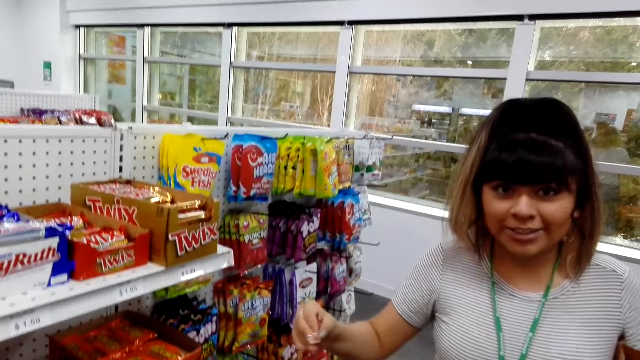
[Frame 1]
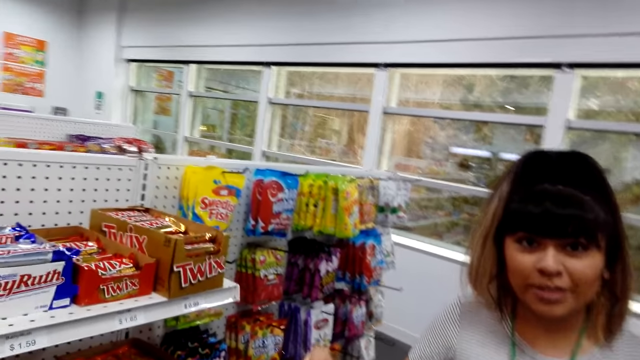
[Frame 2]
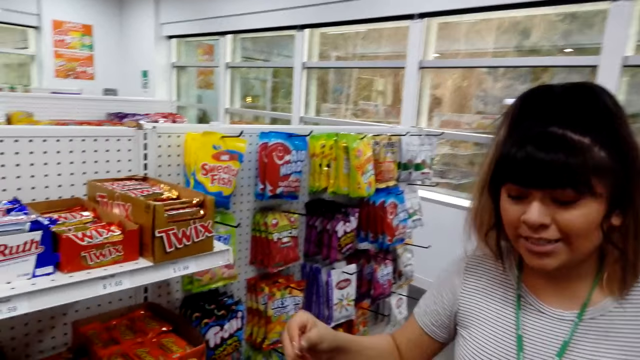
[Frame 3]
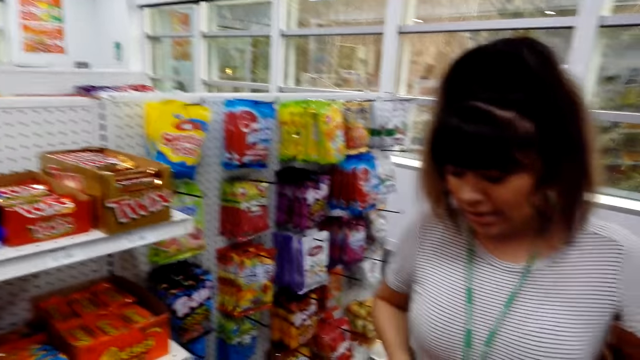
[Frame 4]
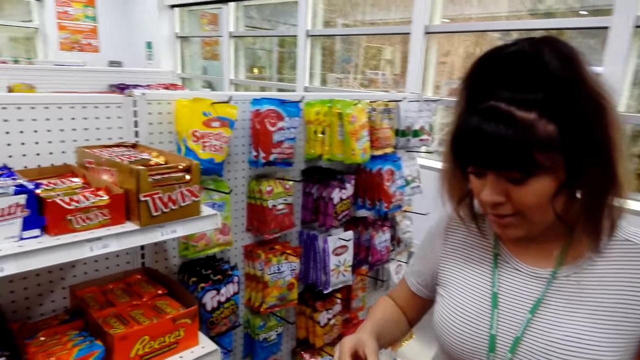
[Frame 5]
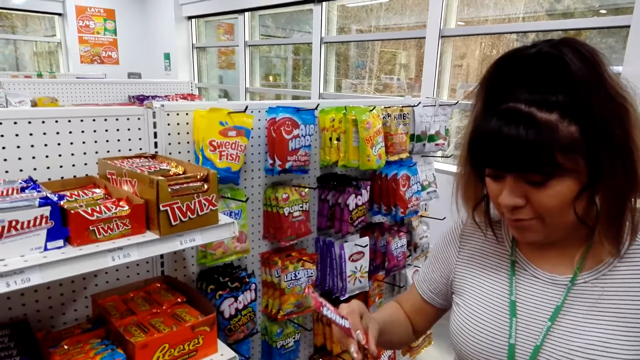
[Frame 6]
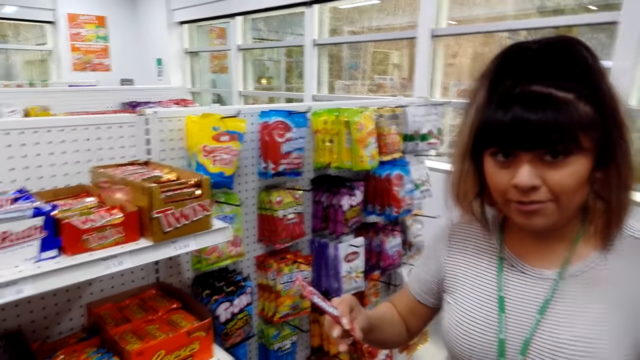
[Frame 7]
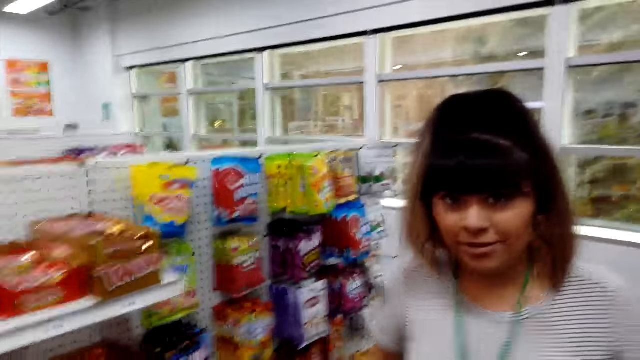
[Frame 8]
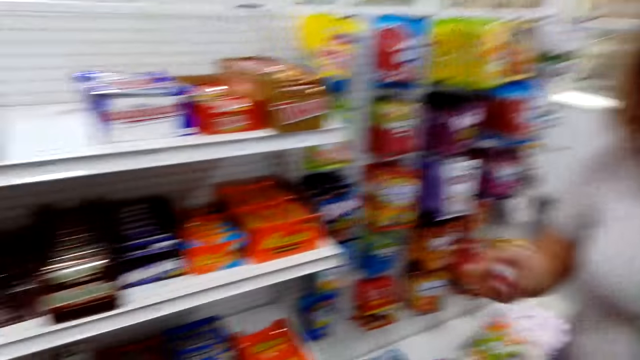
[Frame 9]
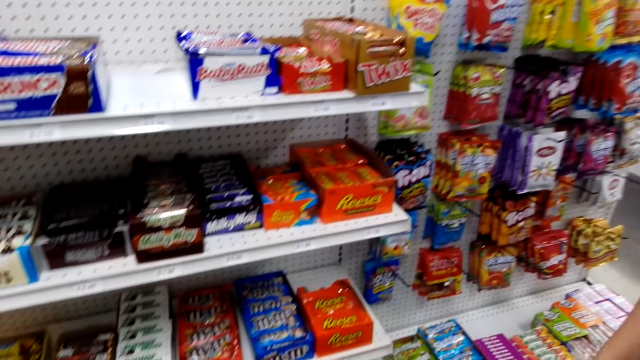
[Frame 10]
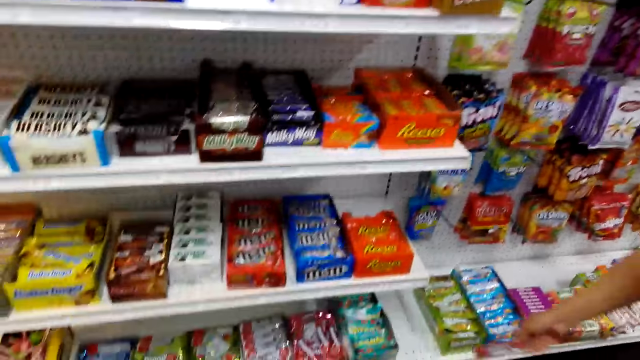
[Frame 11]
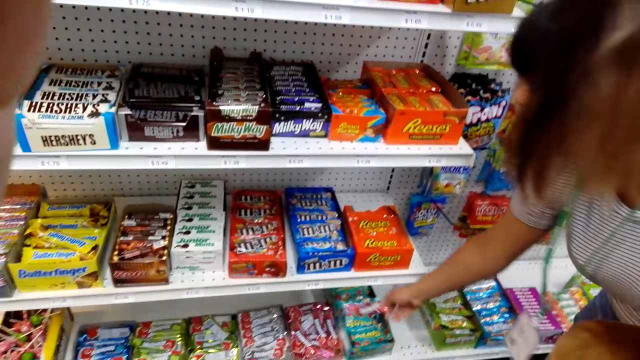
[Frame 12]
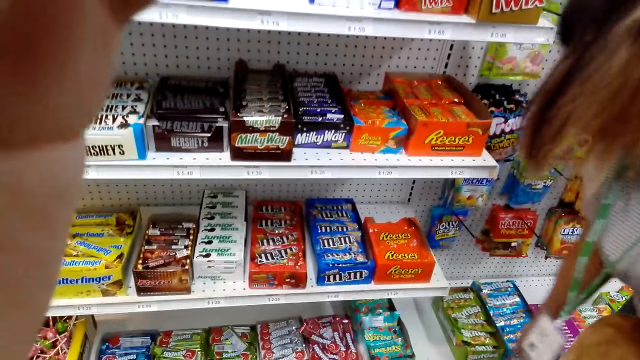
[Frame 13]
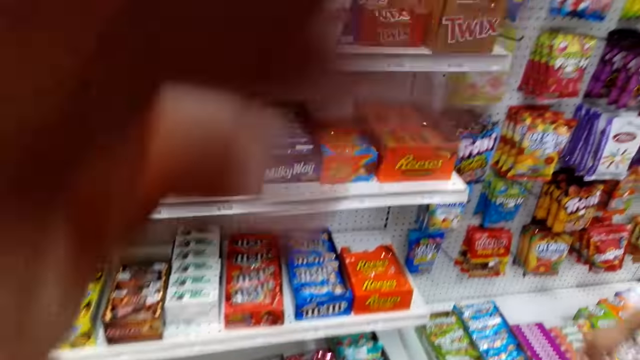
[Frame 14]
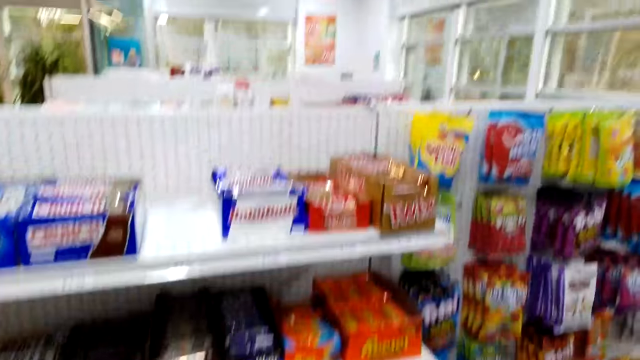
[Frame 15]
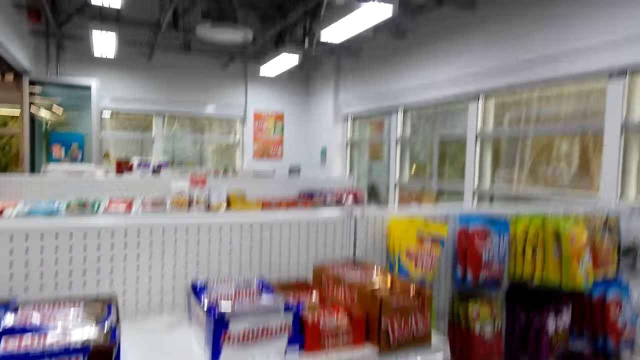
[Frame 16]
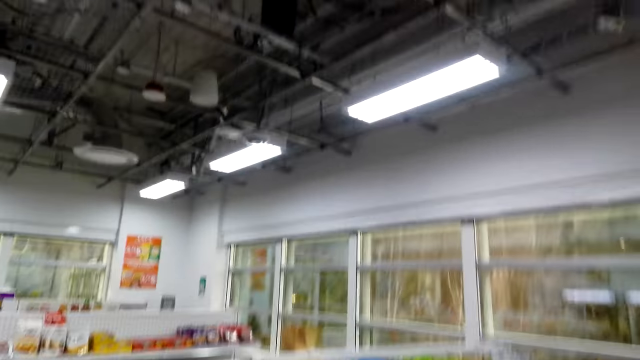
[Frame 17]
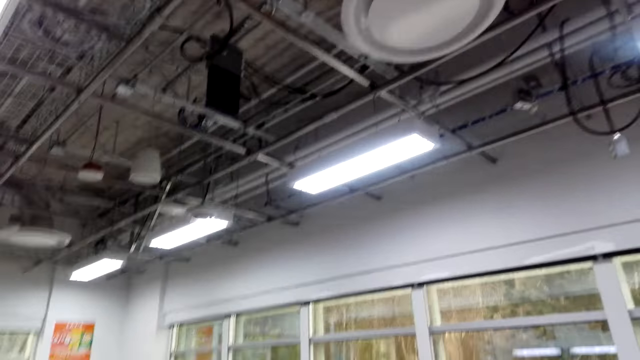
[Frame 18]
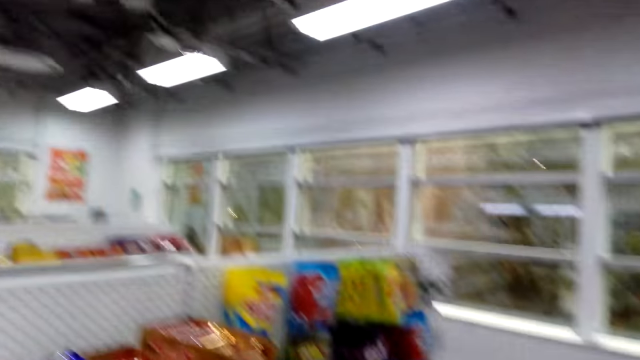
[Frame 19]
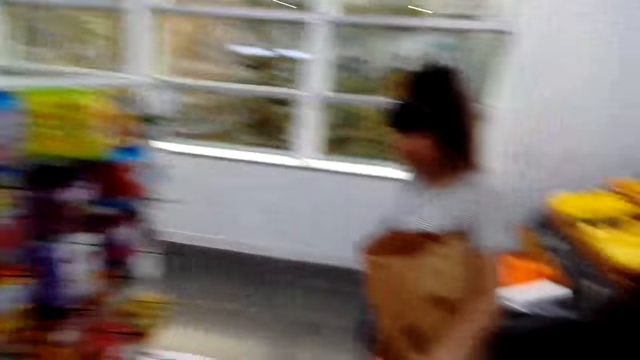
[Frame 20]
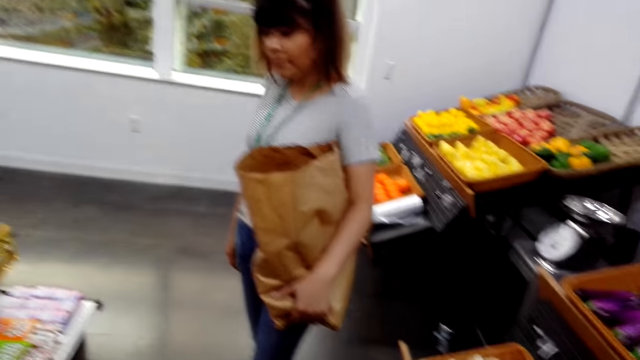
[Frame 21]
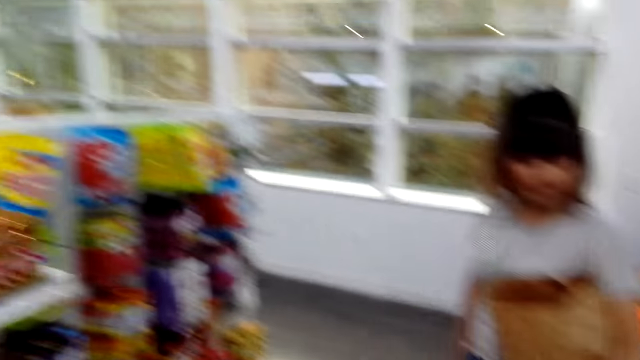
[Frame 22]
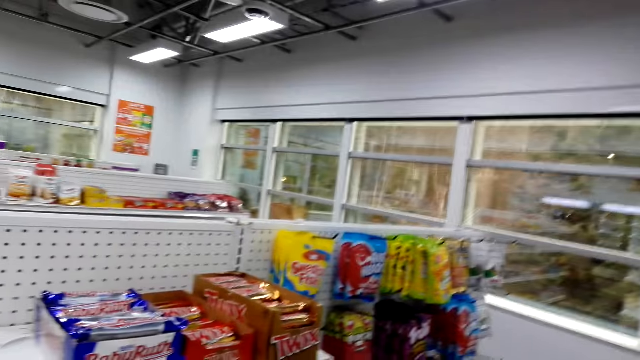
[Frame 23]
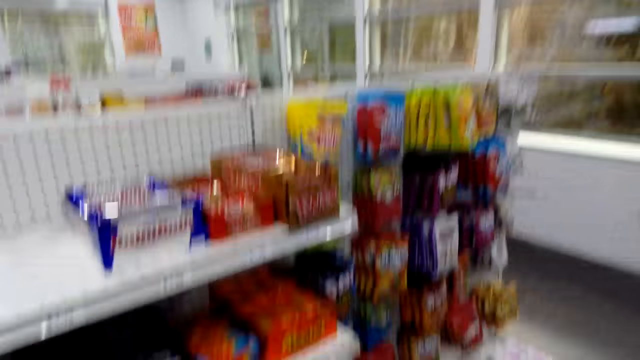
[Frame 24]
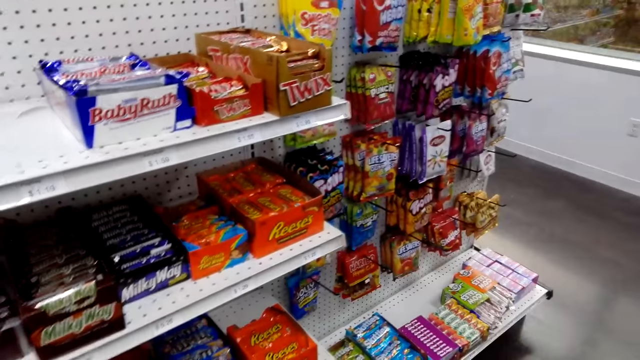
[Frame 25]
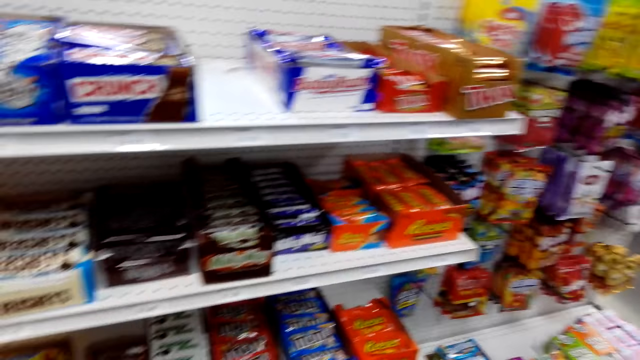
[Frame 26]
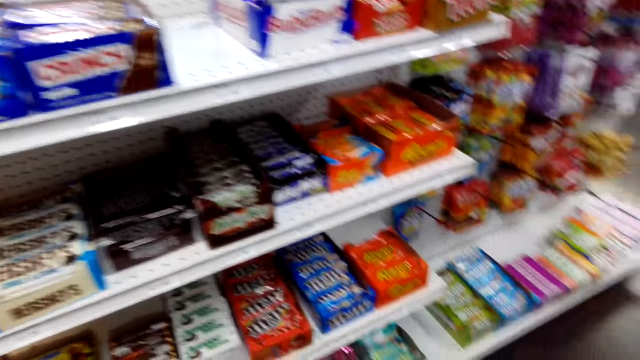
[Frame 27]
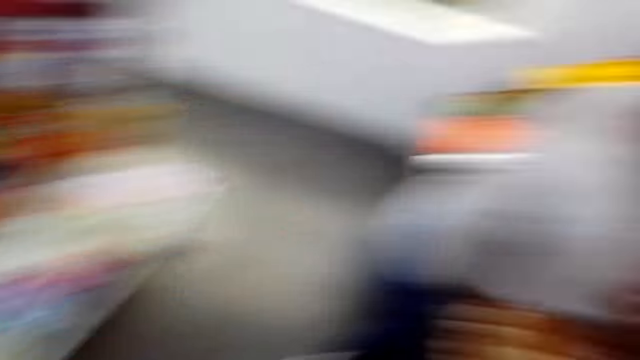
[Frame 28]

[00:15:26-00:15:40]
The person shakes the pink packet. The person holds the packet, drops the packet on the shelf, and holds a shopping bag.

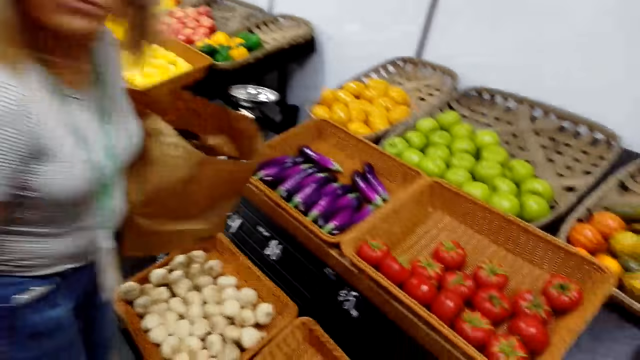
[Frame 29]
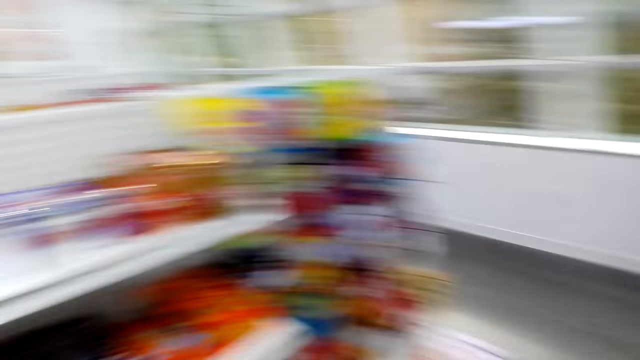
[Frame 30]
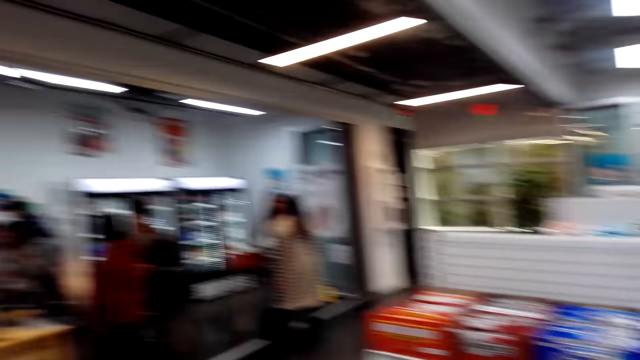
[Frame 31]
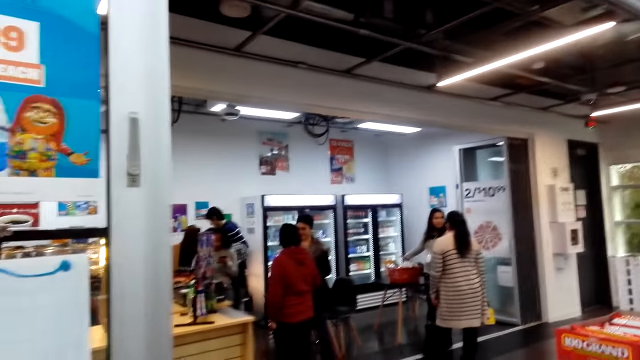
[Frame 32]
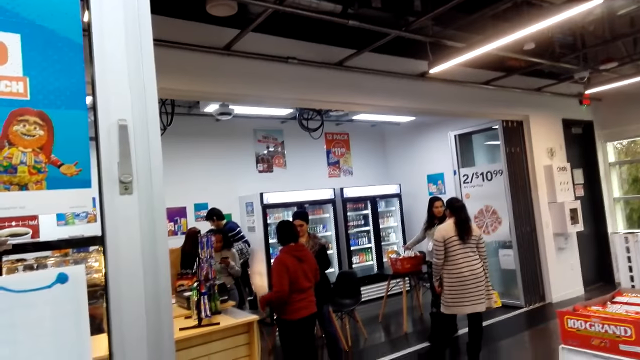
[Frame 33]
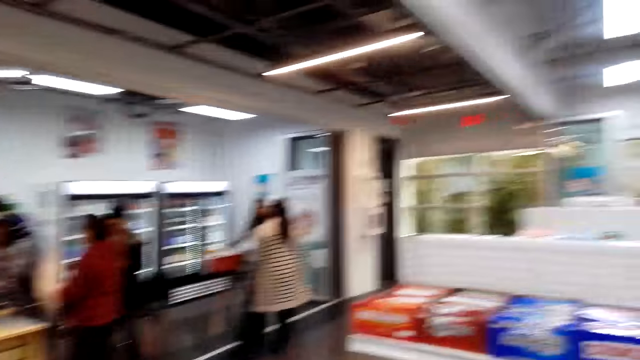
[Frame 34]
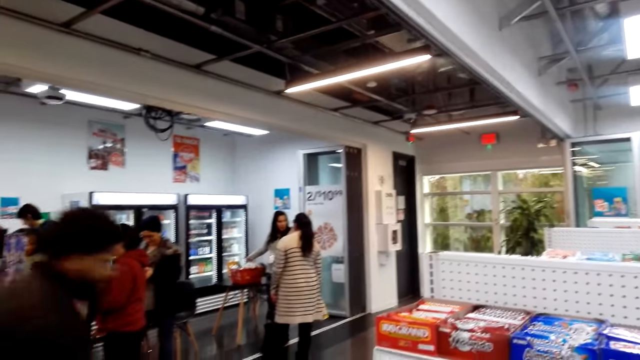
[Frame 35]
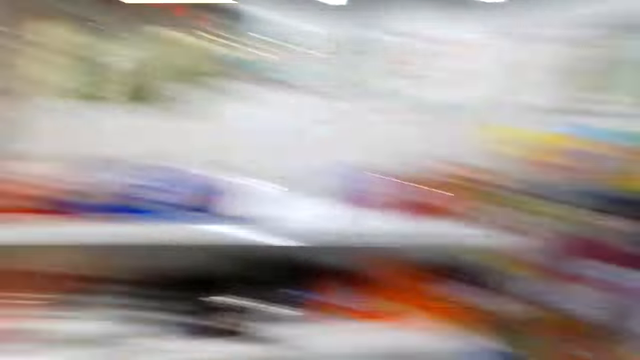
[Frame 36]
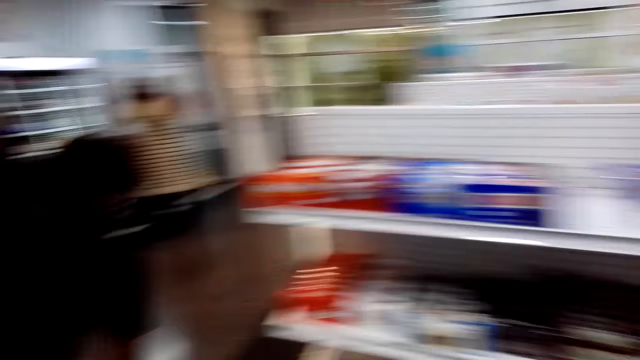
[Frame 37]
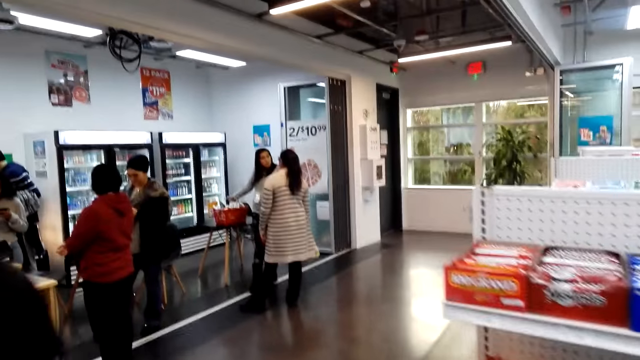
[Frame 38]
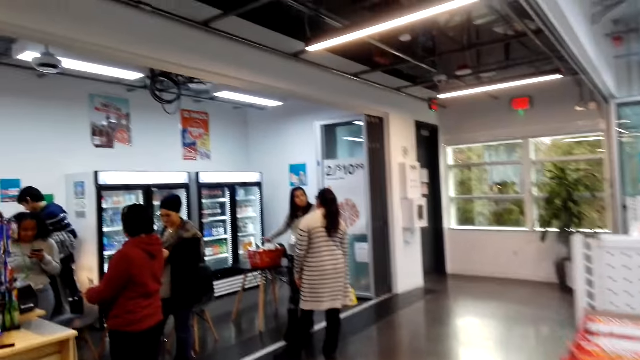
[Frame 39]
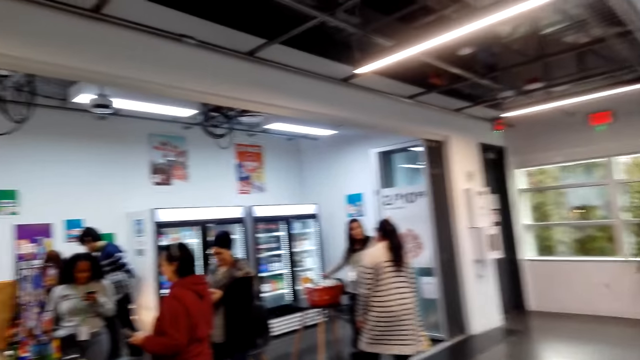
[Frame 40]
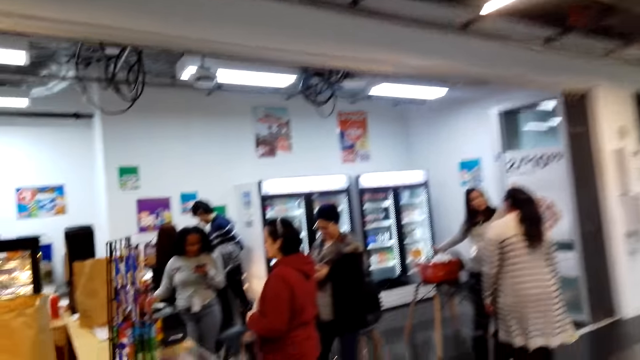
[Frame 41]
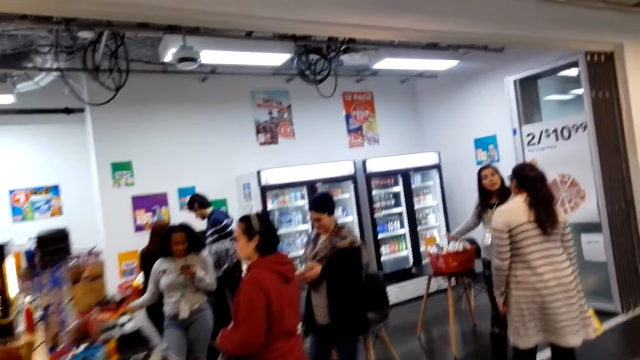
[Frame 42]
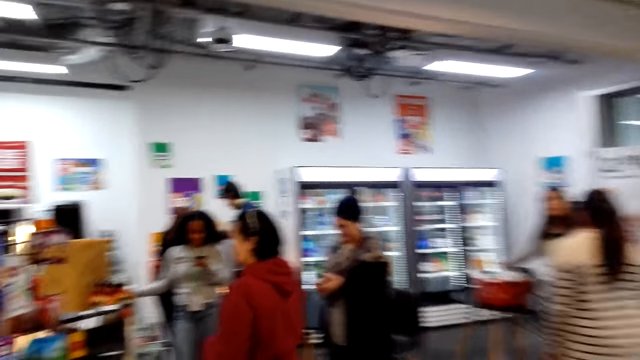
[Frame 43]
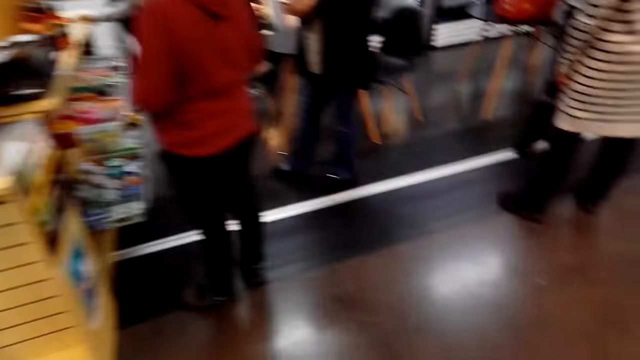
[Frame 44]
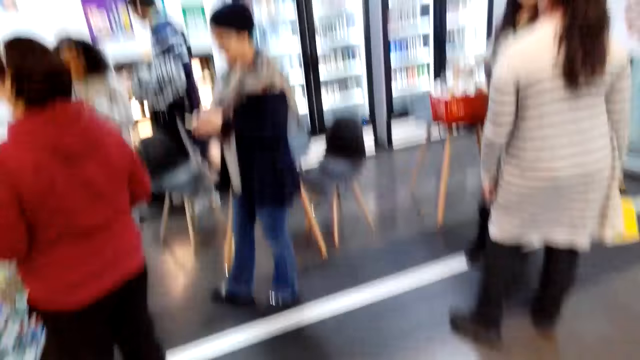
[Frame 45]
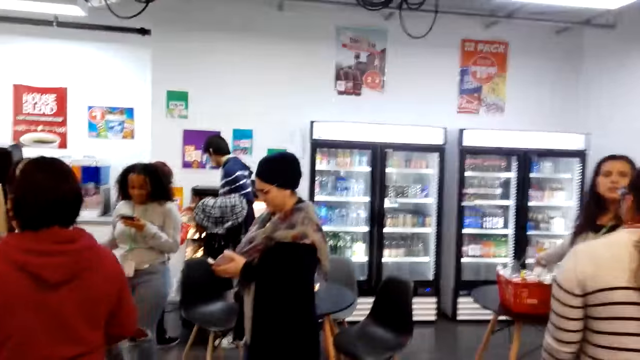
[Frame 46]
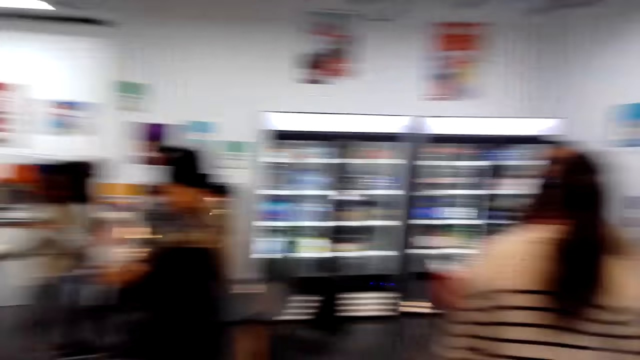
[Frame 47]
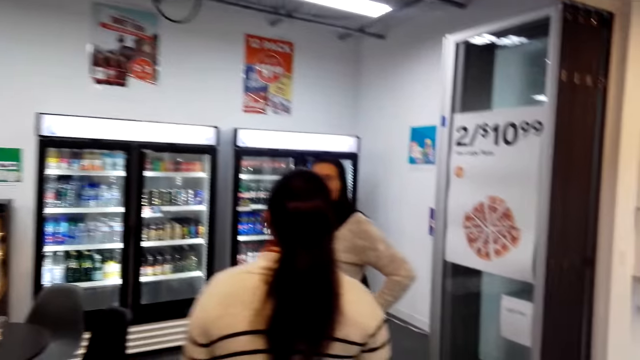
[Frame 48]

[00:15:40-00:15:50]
The camera wearer turns. A person operates a phone. Another person interacts with a third person. A fourth person interacts with a fifth person. The fifth person holds a basket. Another person walks in the shop. The camera wearer walks in the room.
